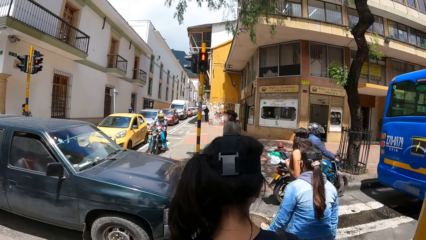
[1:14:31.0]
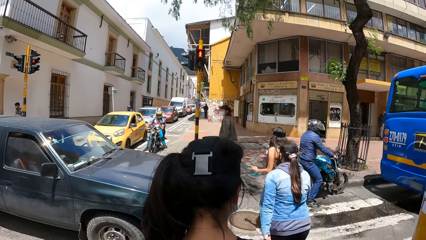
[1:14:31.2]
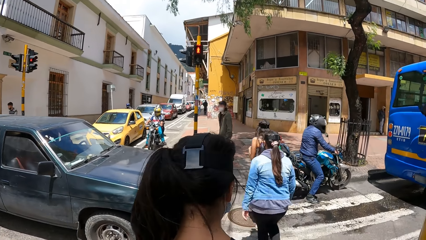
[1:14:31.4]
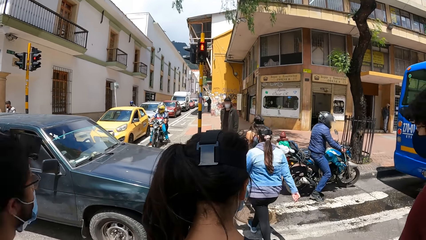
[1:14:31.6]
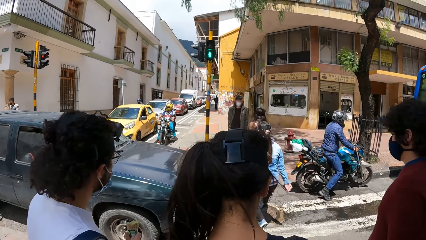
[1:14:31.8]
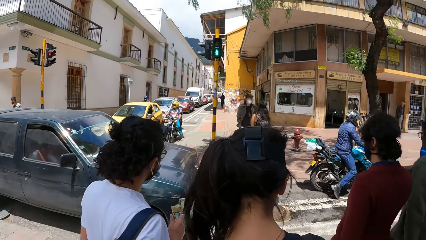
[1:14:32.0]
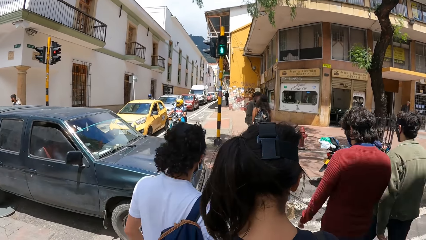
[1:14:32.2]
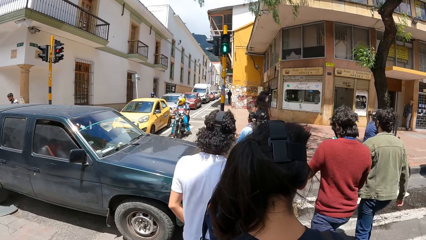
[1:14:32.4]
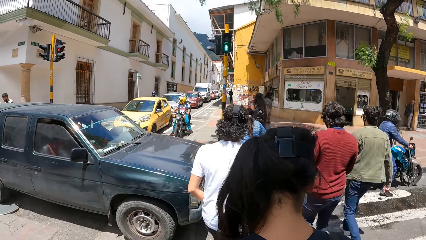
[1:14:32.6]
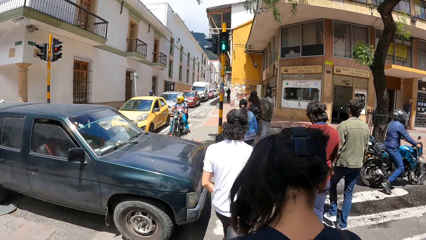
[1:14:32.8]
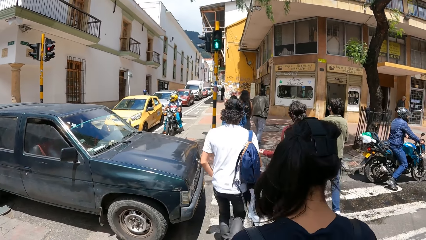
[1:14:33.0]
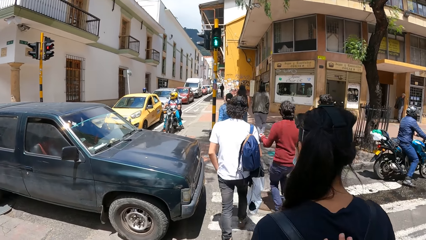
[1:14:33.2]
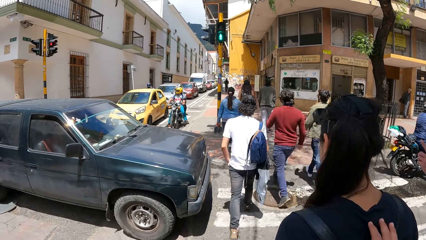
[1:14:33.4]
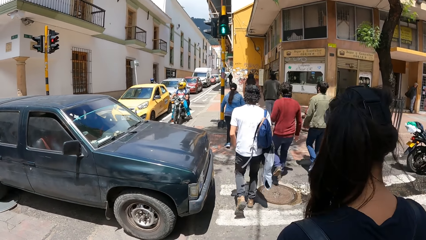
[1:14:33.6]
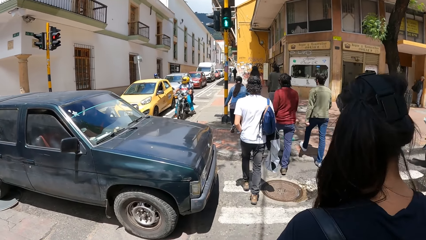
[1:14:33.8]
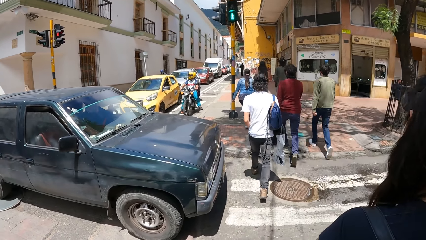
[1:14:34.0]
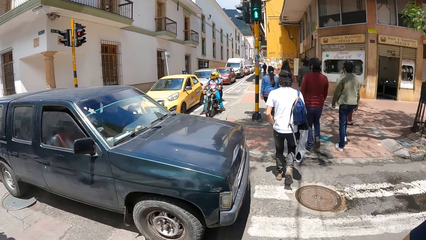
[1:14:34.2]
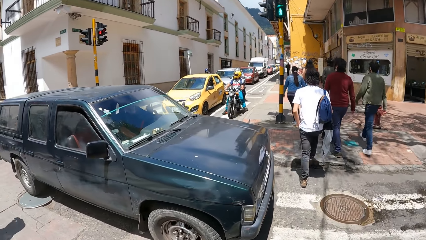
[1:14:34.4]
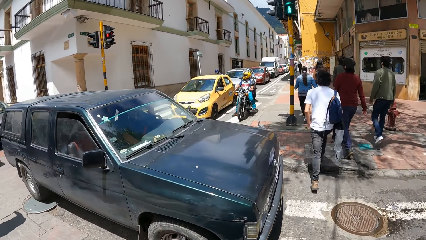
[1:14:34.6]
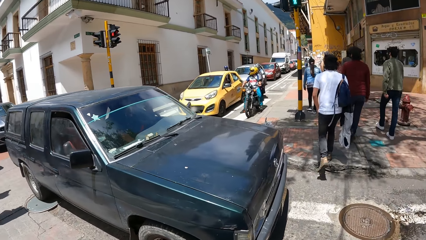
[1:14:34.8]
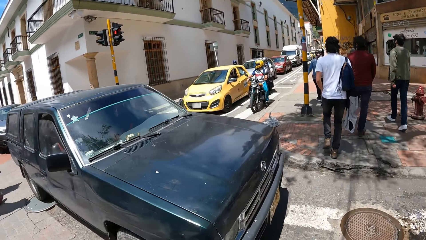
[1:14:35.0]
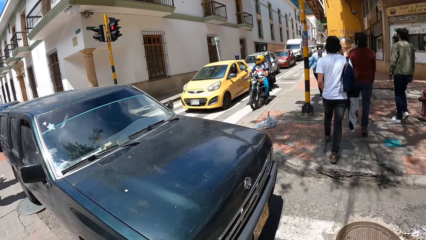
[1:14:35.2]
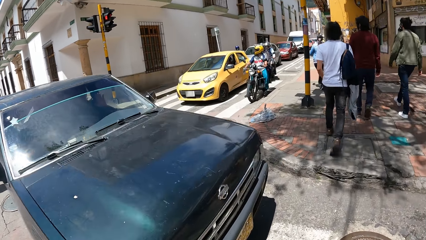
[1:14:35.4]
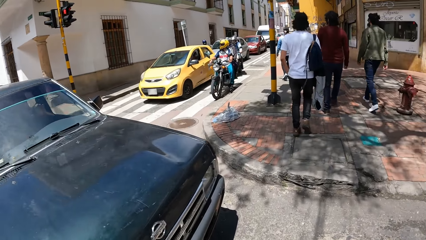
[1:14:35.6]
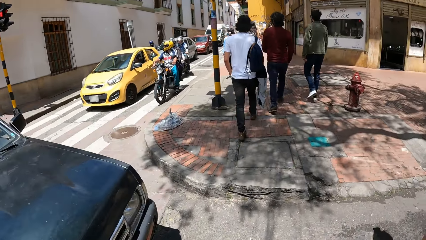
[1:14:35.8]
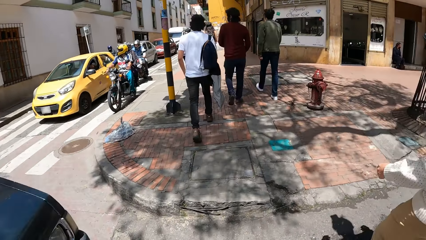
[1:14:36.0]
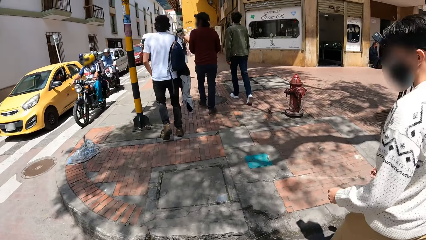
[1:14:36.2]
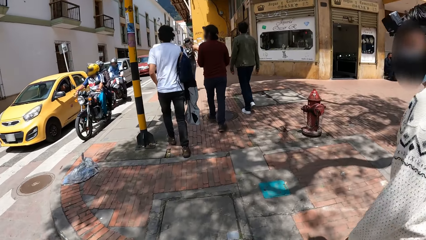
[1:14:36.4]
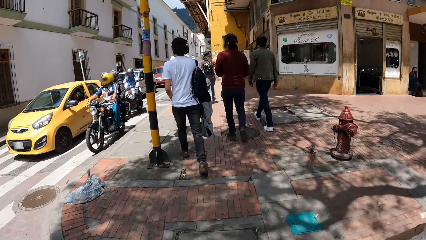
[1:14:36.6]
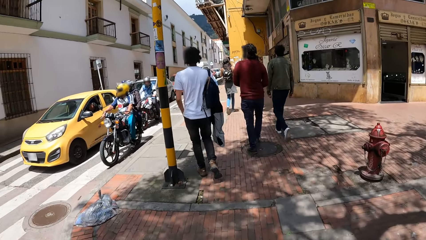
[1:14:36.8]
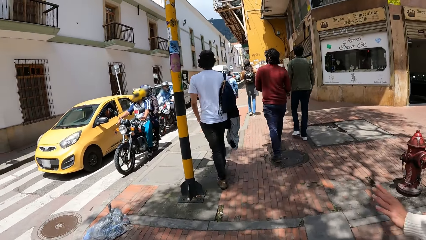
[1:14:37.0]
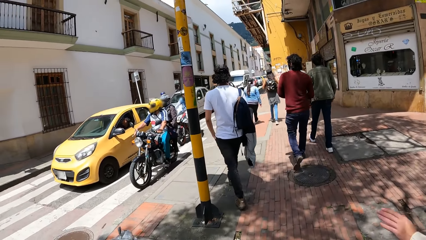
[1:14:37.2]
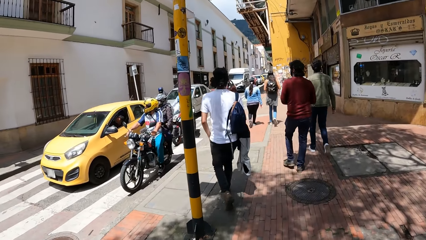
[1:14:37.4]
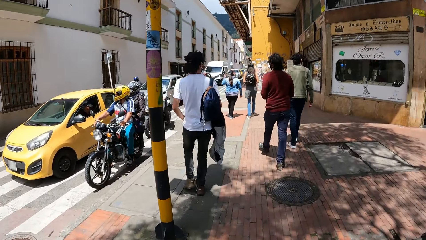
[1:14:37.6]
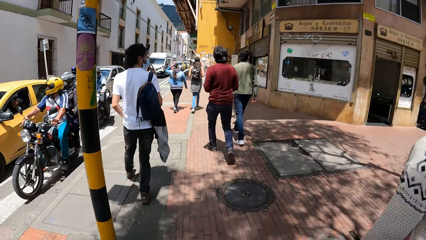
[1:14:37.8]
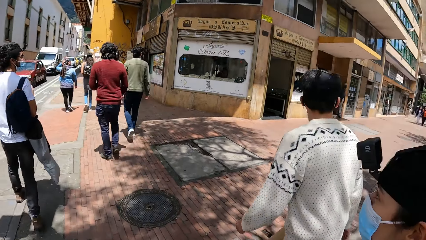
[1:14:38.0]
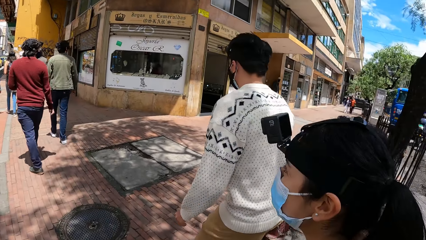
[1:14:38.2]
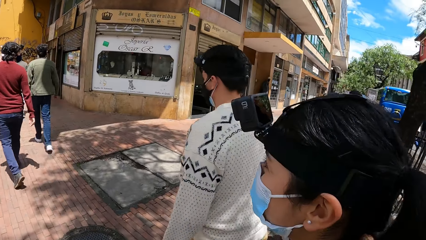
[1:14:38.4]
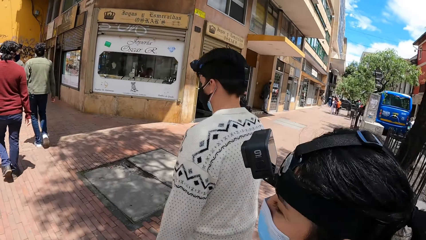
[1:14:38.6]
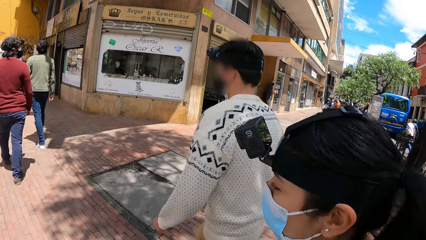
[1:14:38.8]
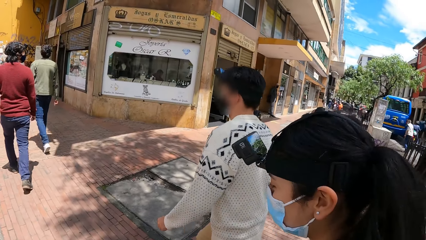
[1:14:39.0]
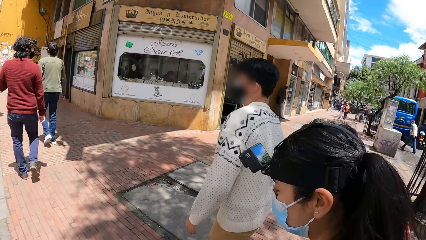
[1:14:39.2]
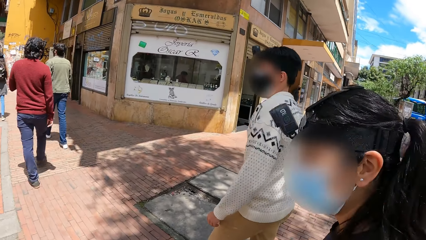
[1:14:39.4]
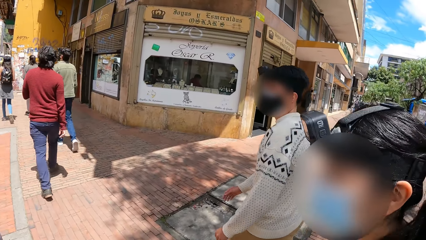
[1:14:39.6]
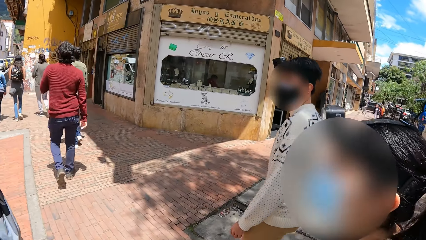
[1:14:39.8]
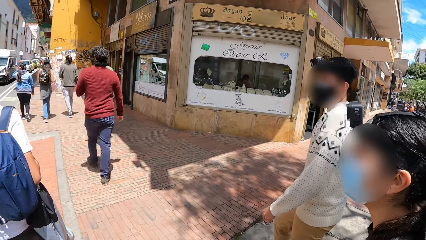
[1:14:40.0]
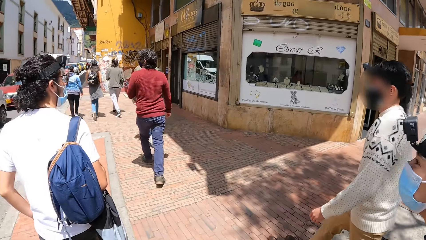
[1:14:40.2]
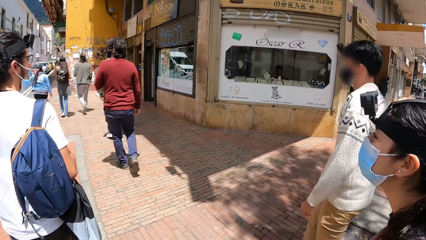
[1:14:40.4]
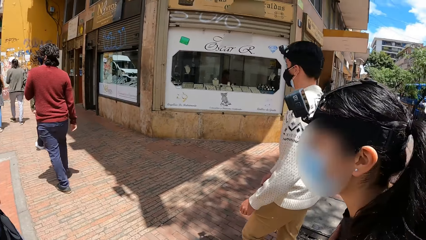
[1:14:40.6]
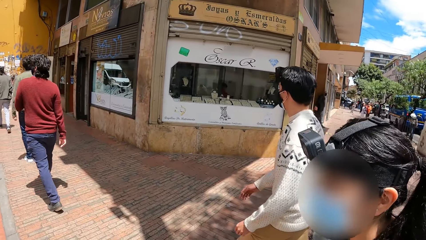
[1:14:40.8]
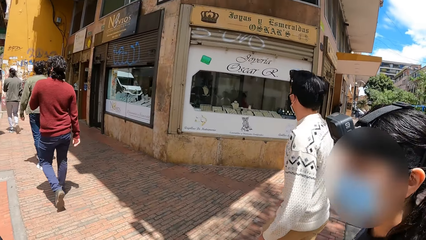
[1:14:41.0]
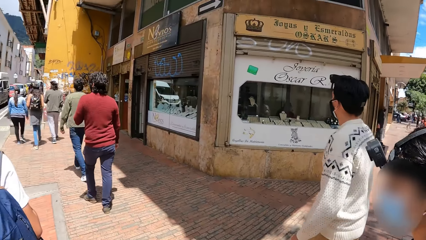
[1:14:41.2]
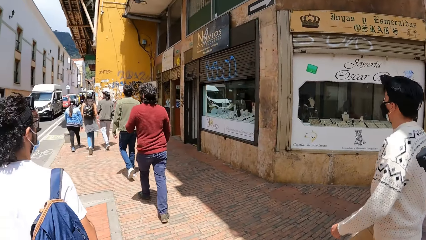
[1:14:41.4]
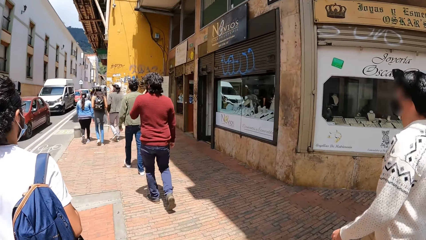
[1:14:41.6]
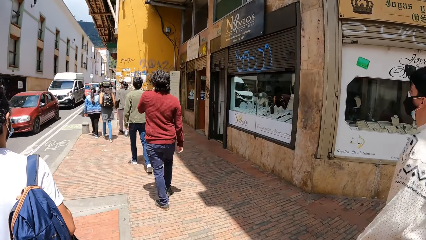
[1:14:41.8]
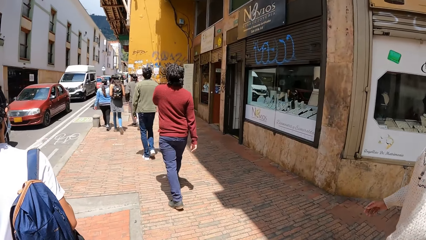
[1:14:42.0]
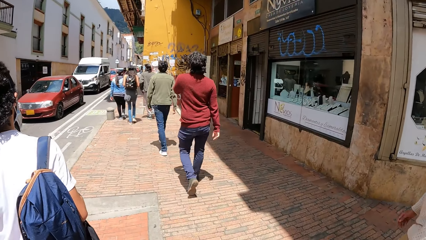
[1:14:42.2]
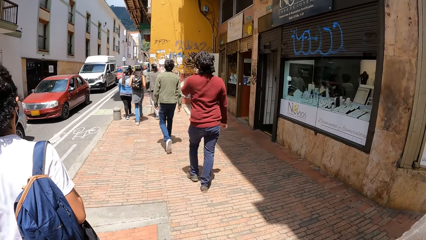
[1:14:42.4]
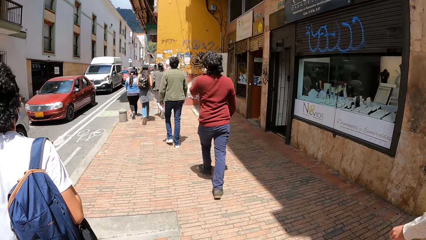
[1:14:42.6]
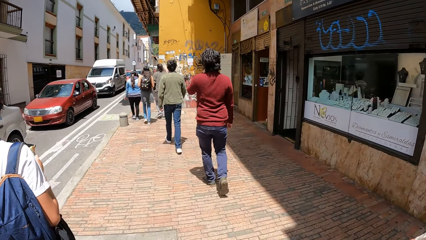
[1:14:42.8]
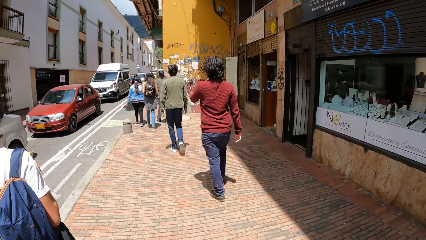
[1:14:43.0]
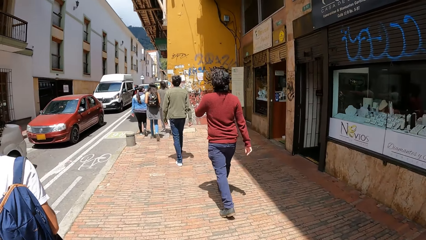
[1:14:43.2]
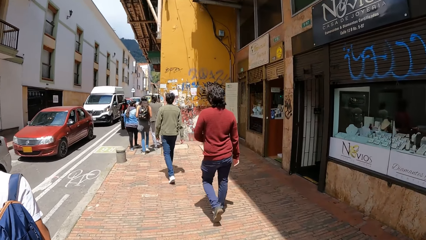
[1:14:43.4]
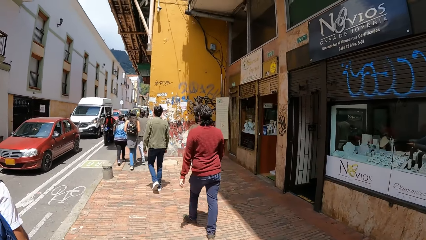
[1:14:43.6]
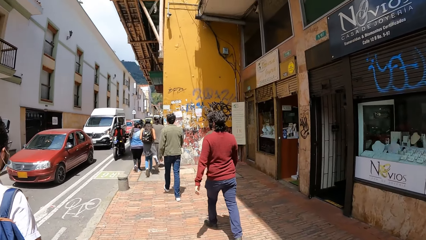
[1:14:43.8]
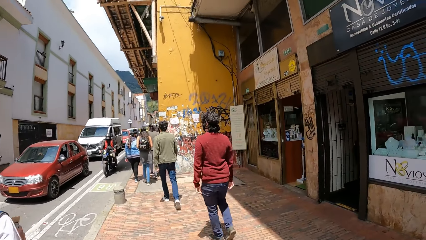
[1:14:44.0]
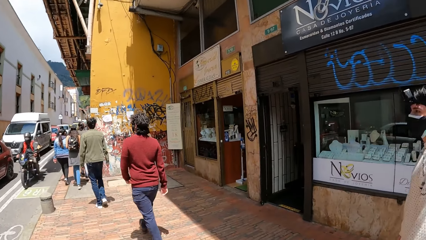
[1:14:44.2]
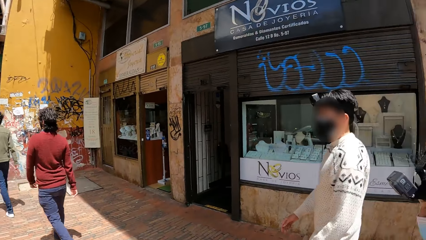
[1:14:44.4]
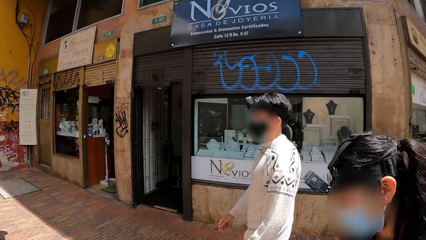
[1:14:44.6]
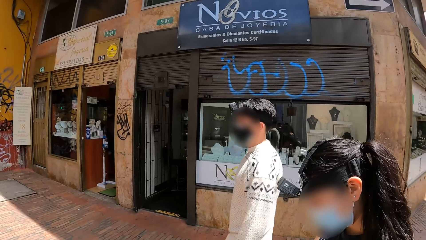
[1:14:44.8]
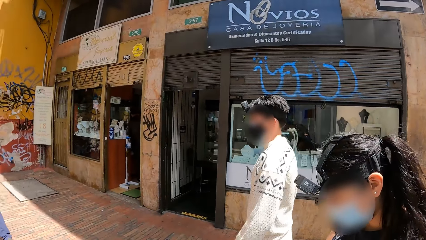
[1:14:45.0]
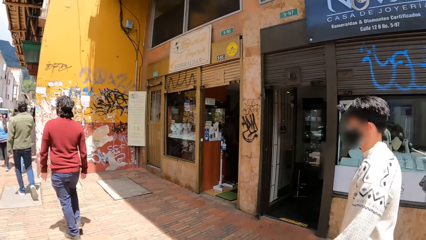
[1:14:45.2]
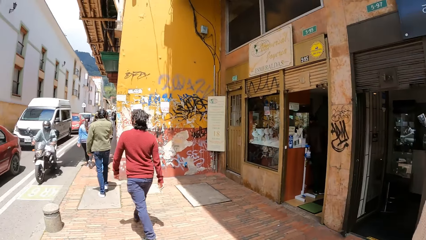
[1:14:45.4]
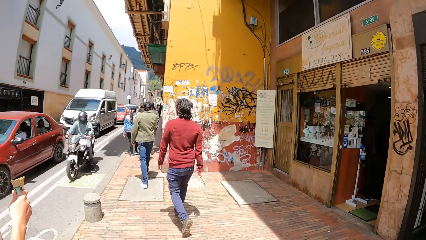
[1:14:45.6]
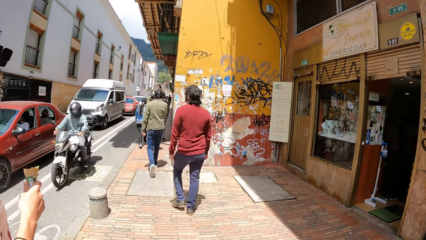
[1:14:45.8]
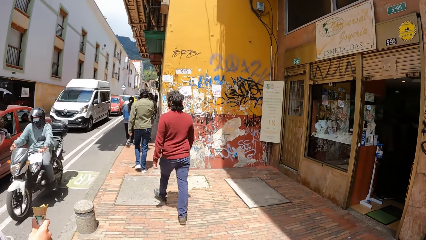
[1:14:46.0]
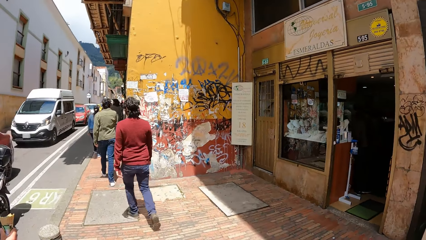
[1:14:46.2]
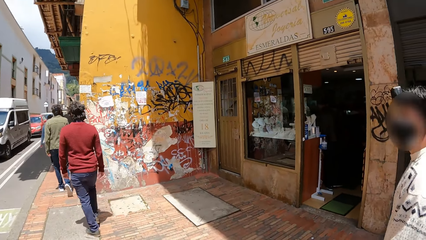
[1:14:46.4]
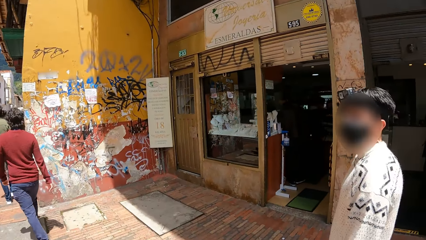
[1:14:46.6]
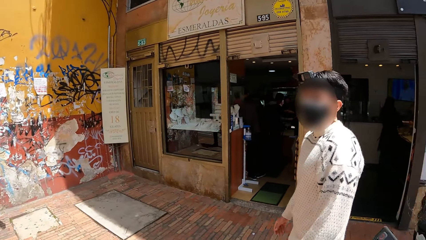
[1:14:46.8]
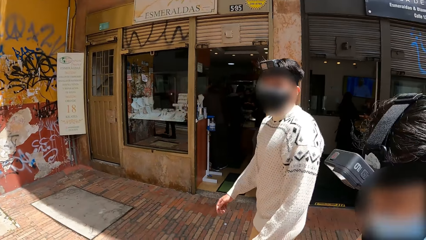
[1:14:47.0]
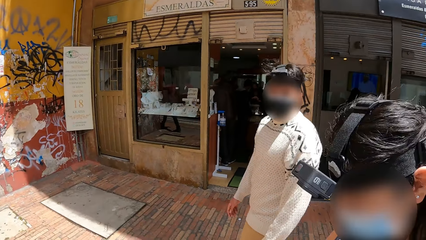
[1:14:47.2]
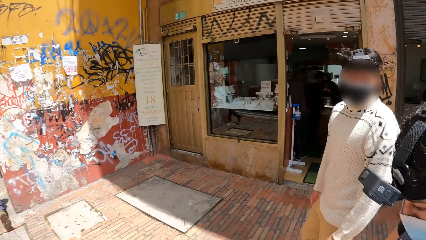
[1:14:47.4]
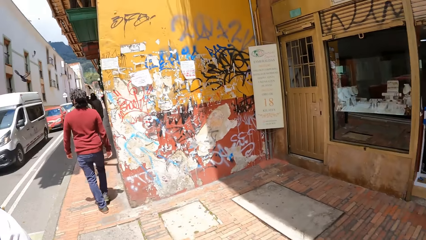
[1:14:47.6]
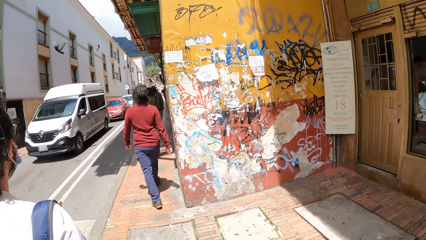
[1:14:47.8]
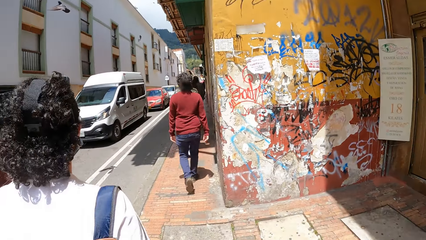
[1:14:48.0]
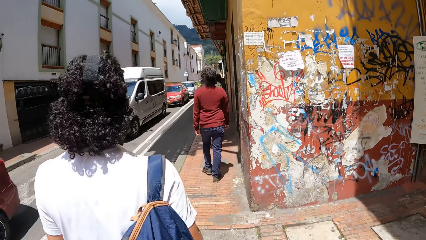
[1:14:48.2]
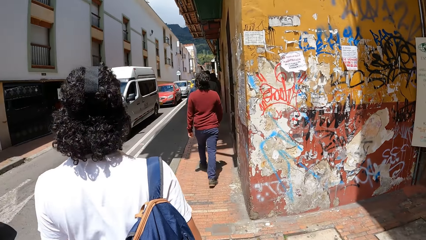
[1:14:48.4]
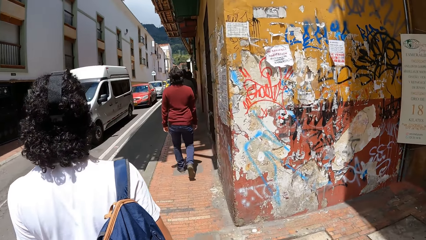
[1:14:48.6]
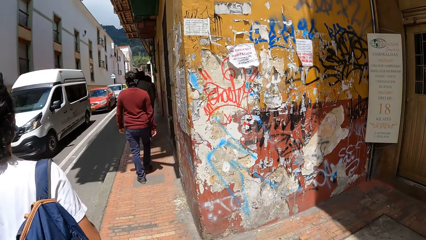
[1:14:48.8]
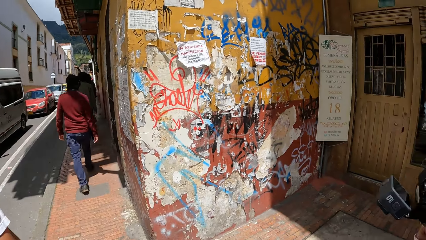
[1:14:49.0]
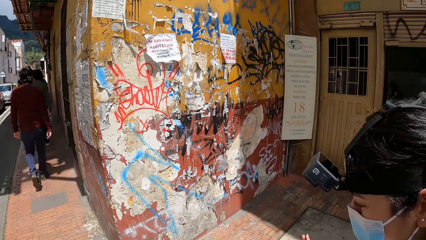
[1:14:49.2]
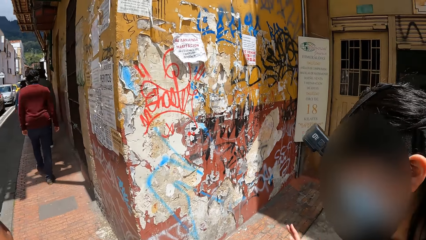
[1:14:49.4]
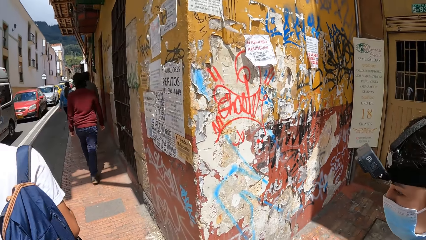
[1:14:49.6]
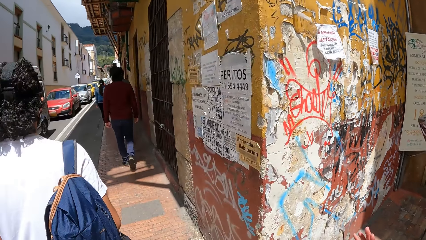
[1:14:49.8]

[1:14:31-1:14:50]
The camera wearer walks on a zebra crossing on the road with the group of people.
